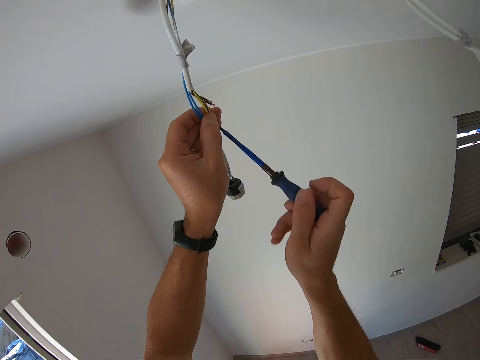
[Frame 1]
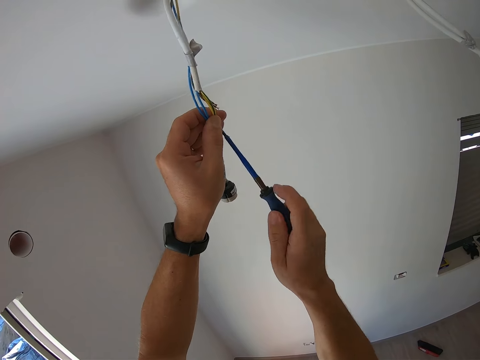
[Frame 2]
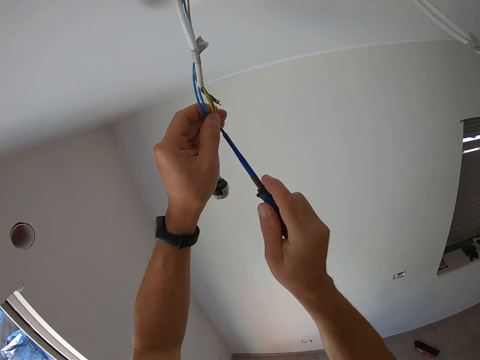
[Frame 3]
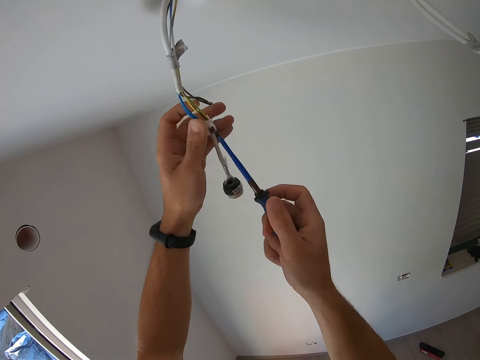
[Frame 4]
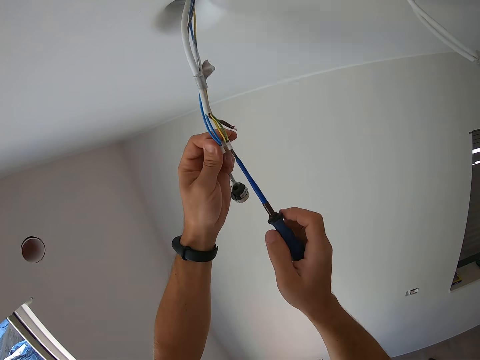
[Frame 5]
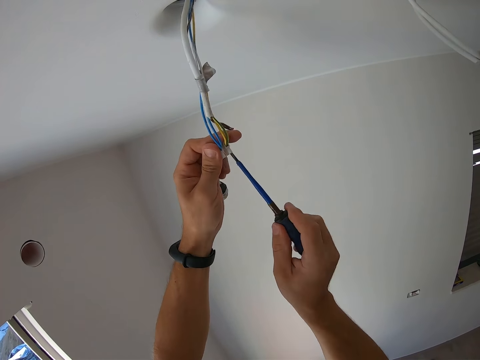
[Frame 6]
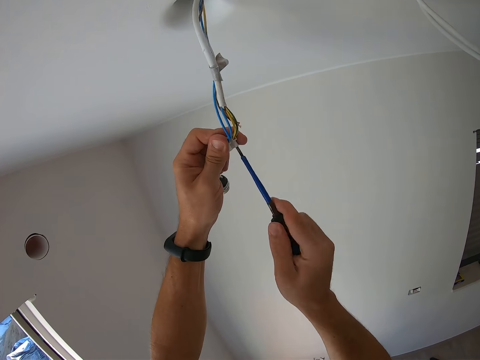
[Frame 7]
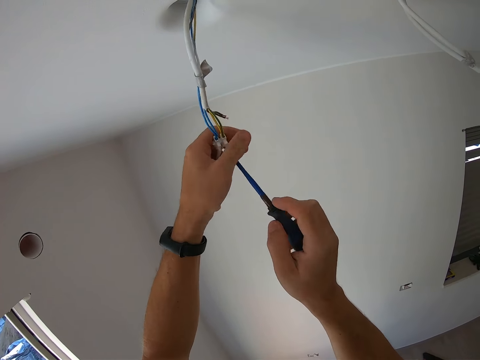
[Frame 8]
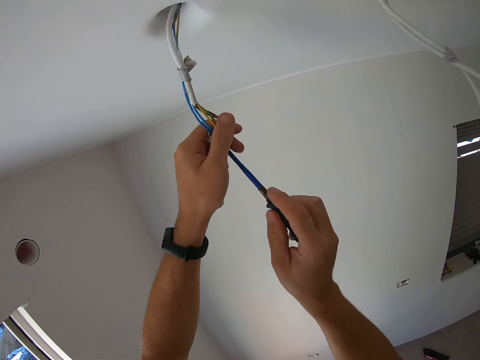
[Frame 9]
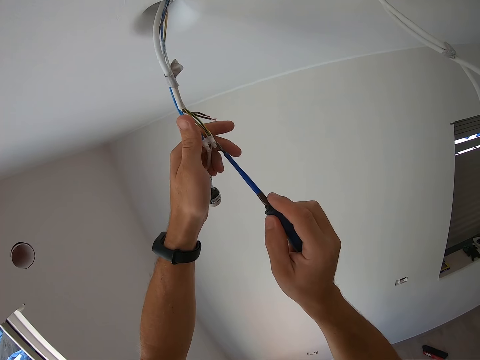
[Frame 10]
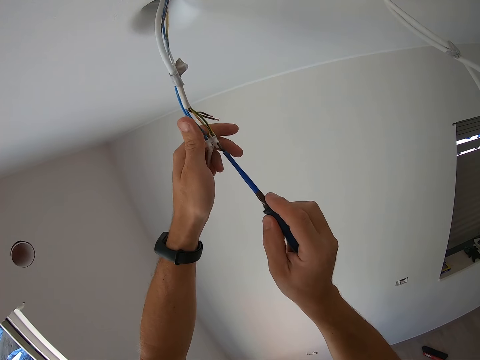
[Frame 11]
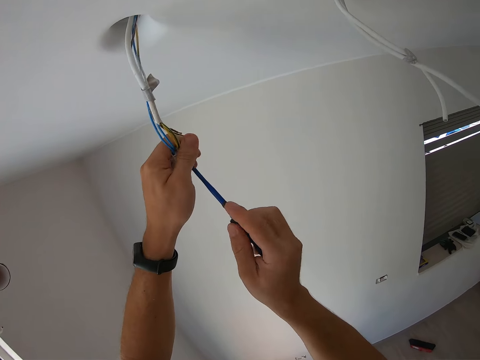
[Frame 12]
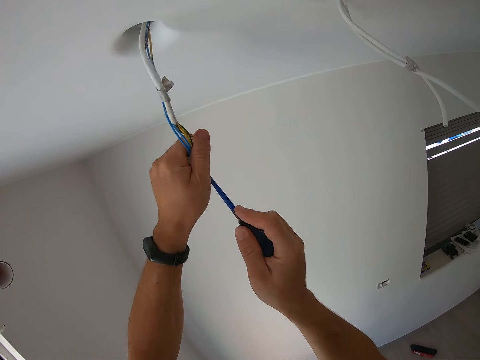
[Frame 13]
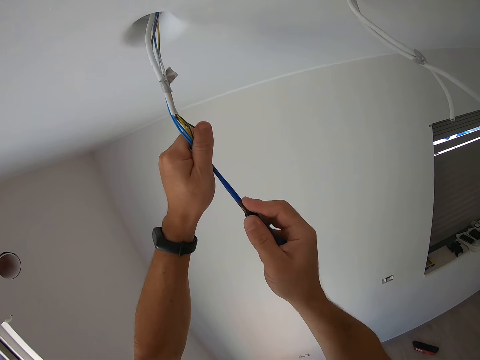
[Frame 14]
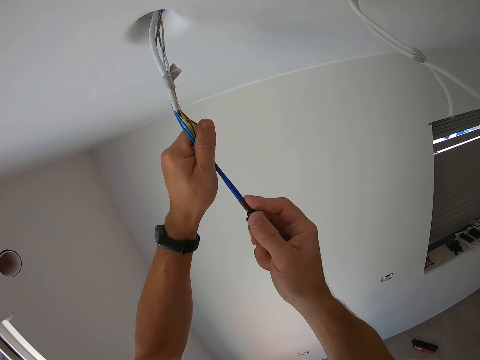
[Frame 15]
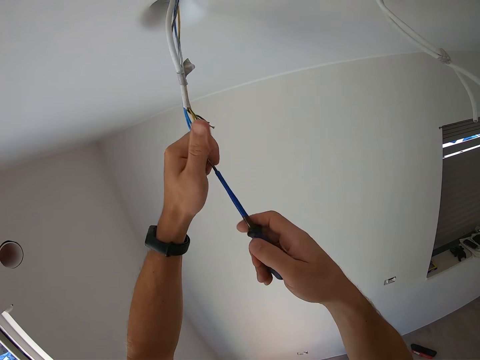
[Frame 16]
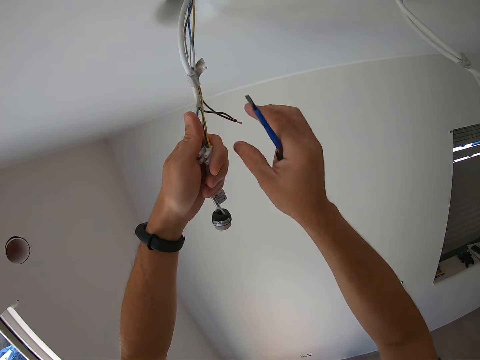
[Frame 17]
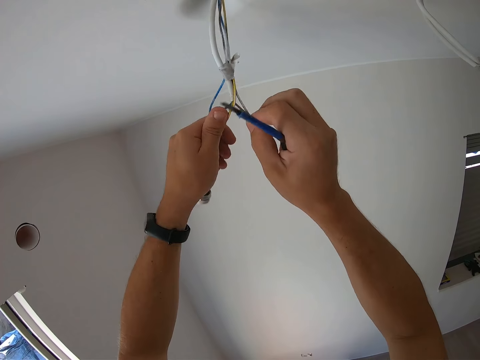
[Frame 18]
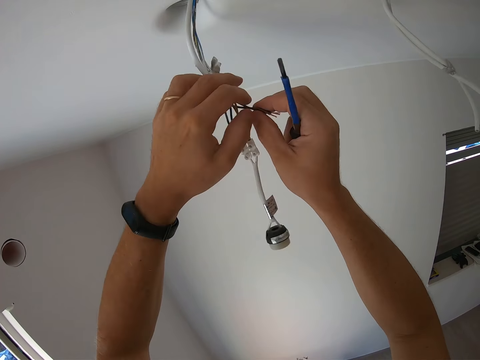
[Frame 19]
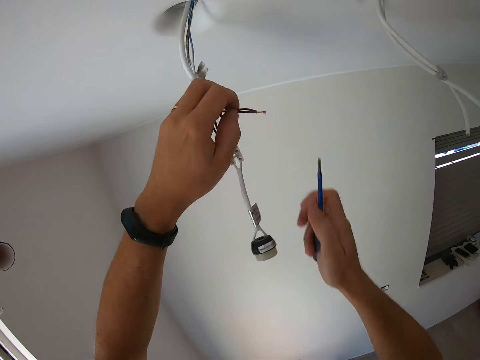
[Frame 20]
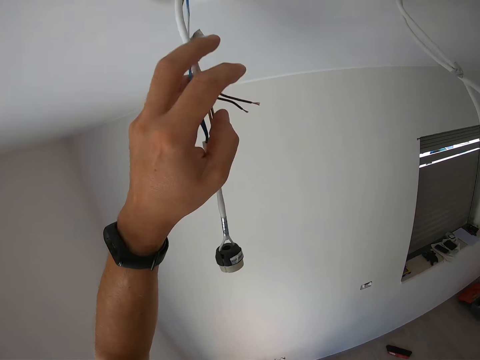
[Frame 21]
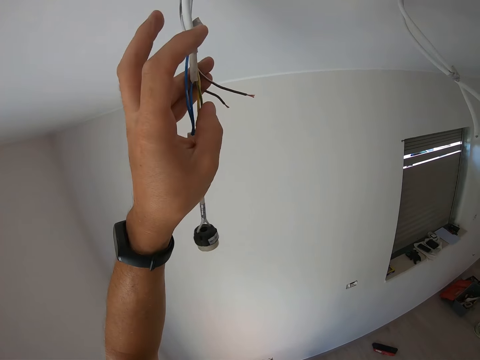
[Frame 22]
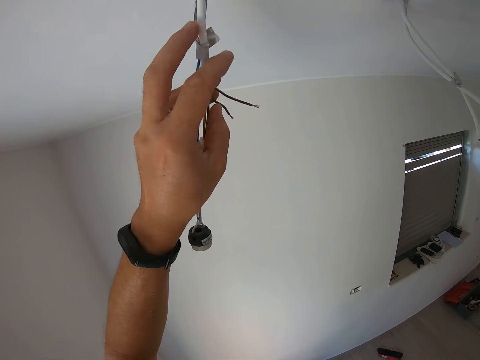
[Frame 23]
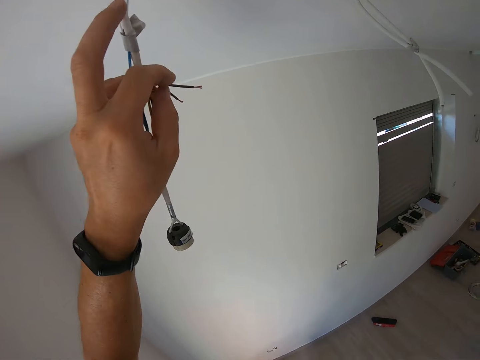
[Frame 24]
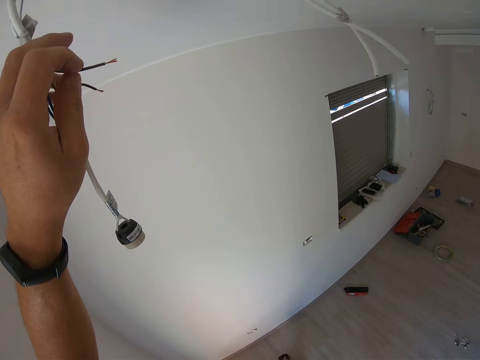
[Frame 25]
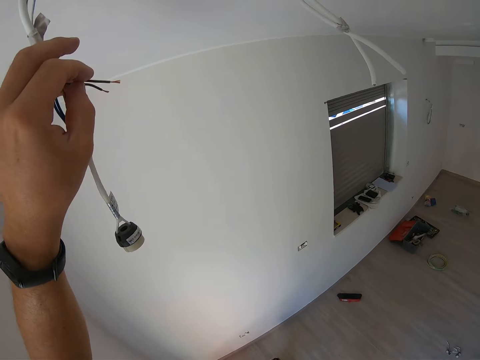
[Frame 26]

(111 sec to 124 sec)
The camera wearer holds the remaining wires. They put the screwdriver down. They pick up the pliers from the pocket.

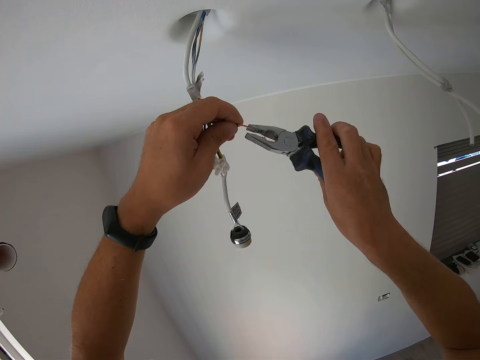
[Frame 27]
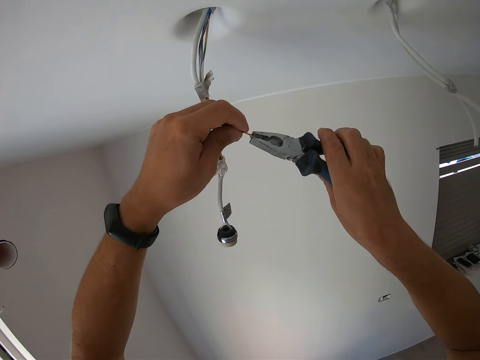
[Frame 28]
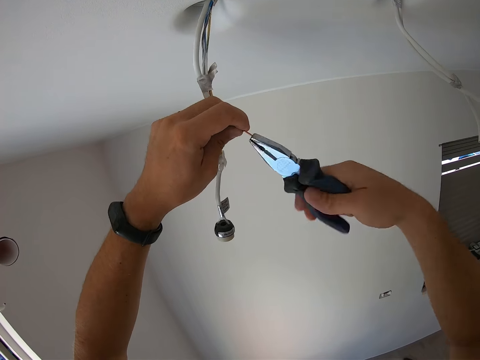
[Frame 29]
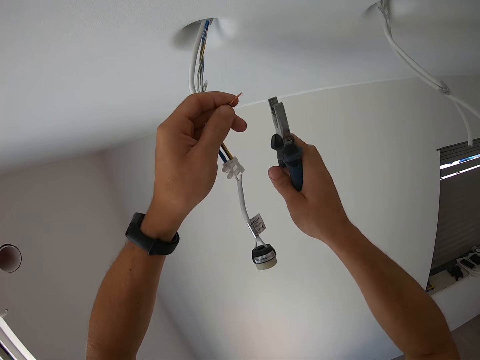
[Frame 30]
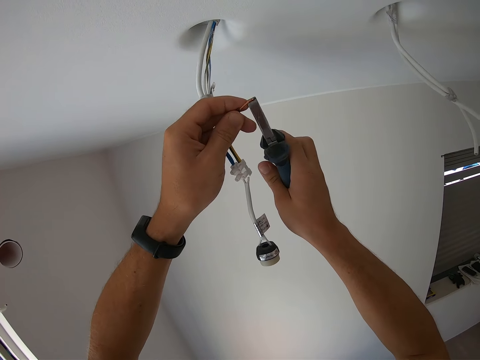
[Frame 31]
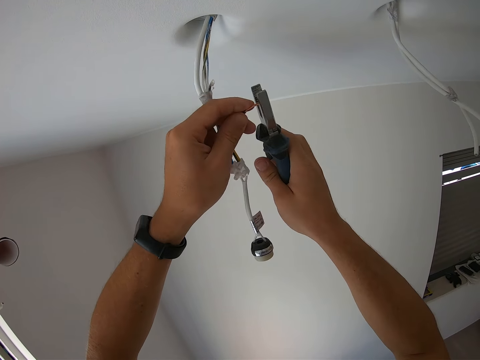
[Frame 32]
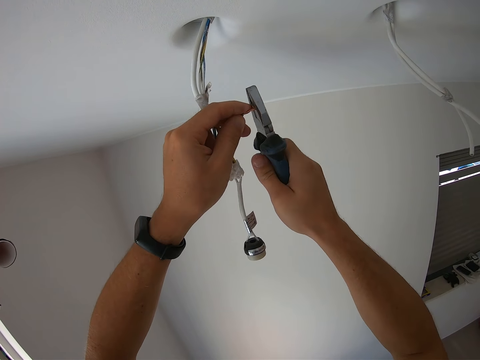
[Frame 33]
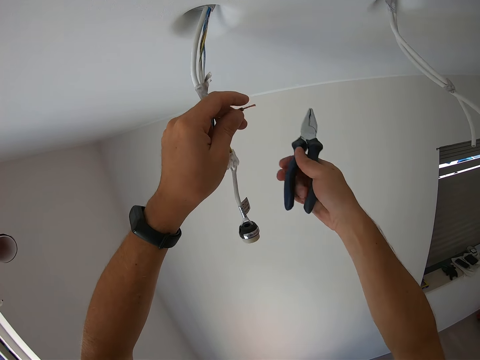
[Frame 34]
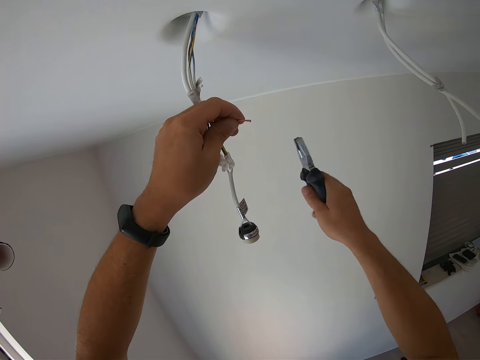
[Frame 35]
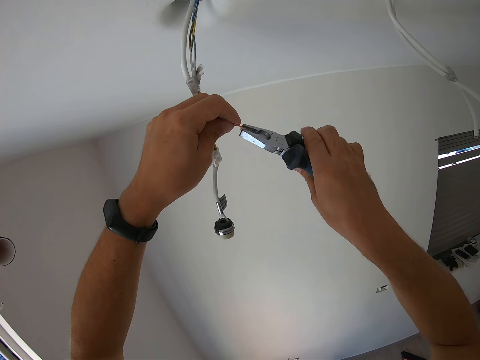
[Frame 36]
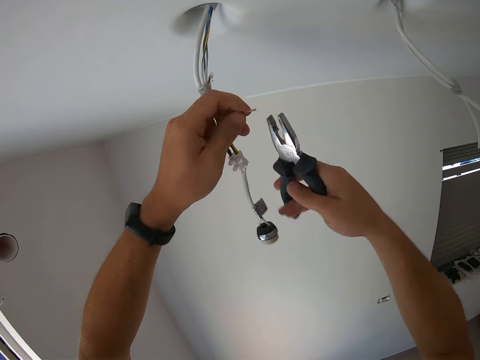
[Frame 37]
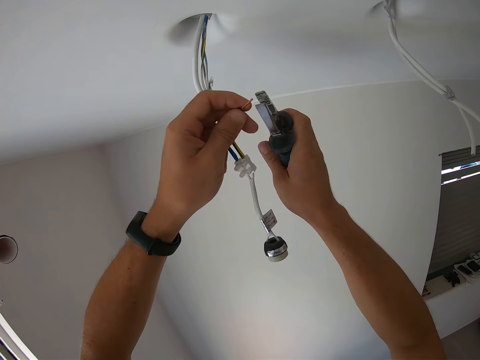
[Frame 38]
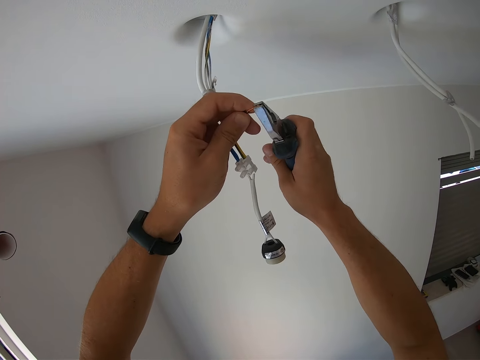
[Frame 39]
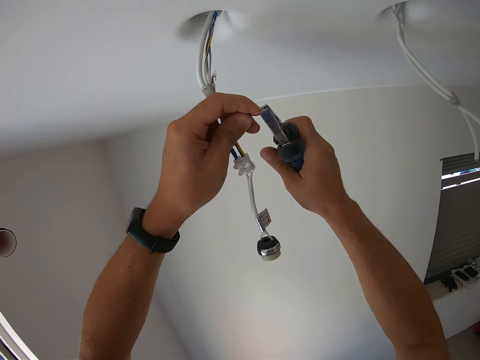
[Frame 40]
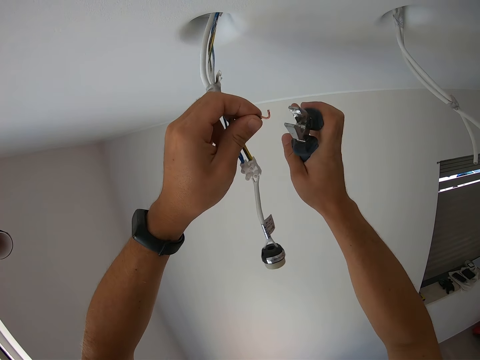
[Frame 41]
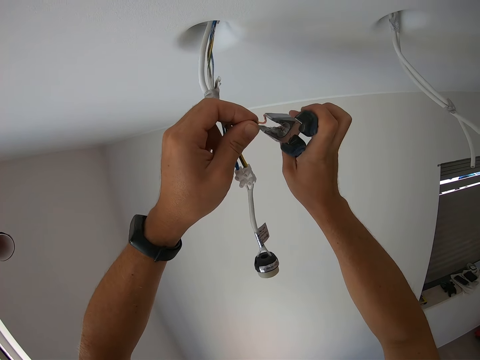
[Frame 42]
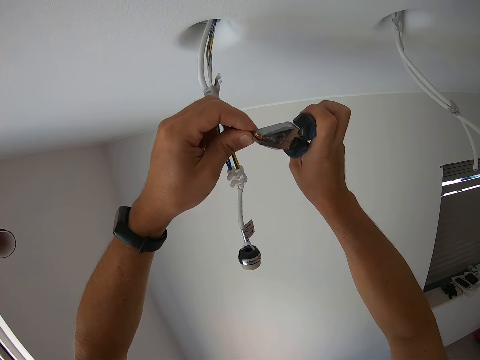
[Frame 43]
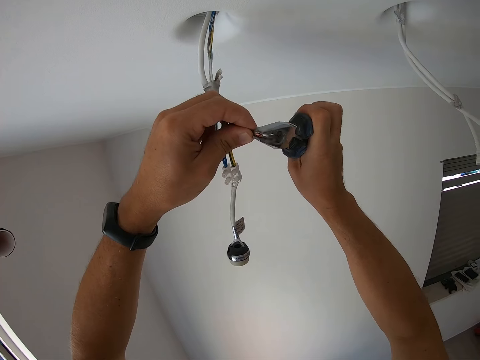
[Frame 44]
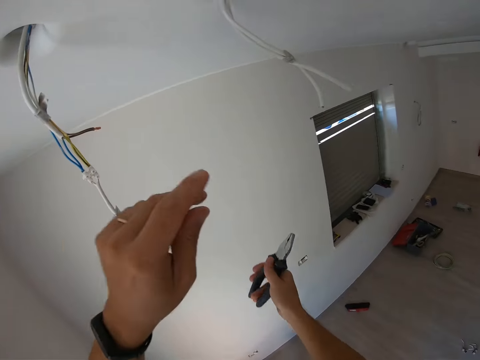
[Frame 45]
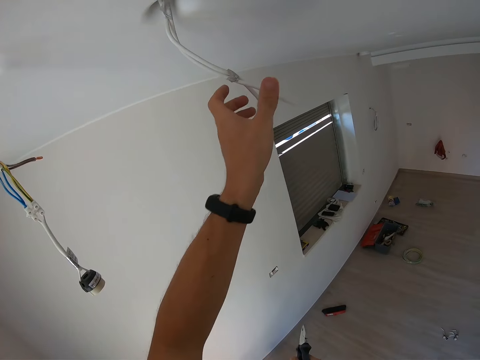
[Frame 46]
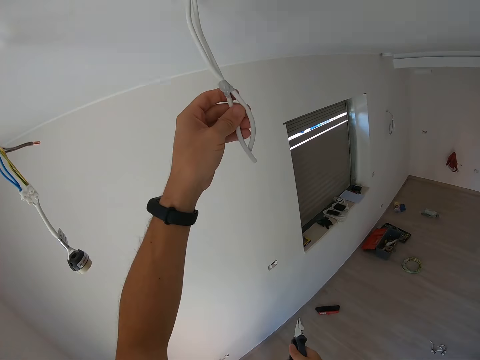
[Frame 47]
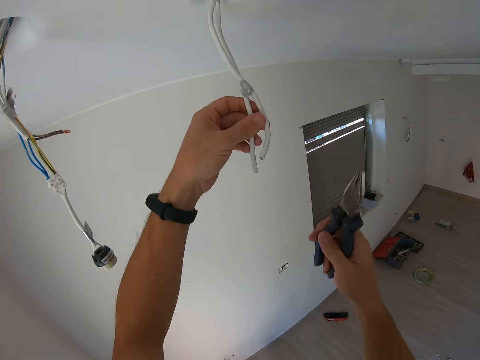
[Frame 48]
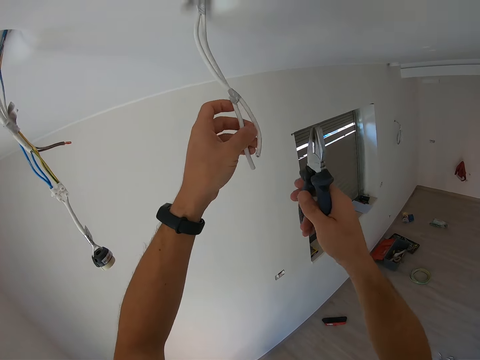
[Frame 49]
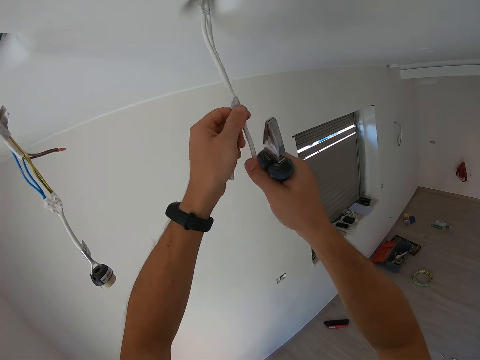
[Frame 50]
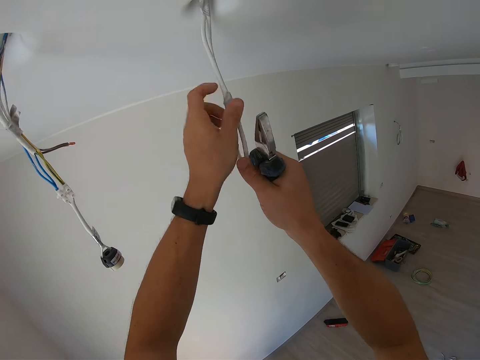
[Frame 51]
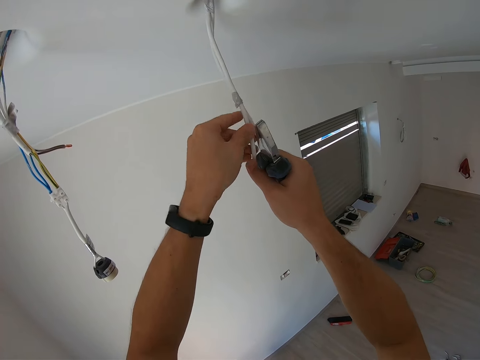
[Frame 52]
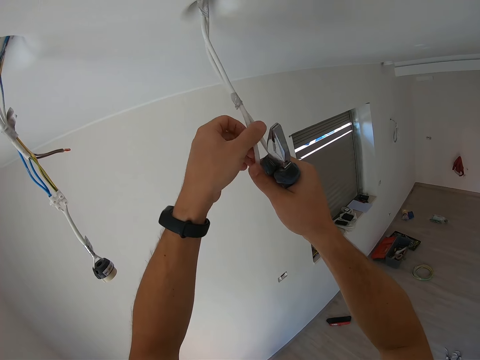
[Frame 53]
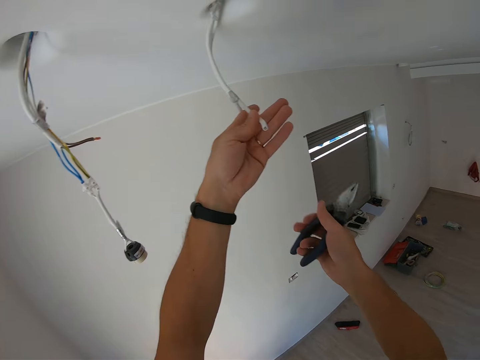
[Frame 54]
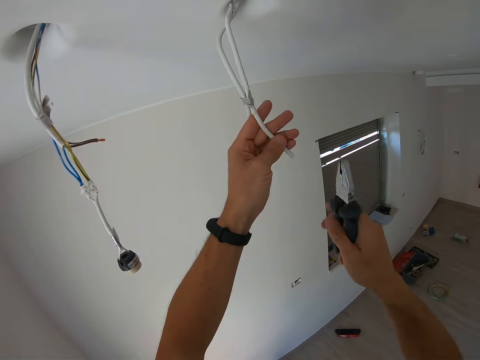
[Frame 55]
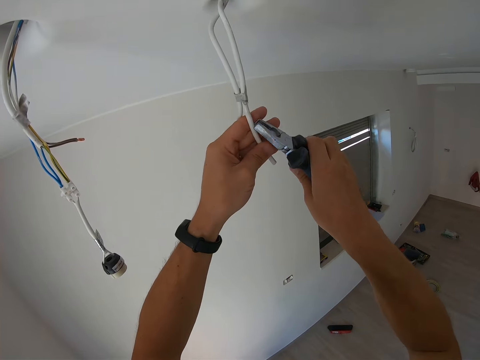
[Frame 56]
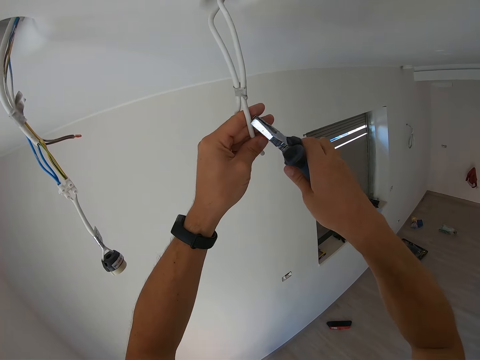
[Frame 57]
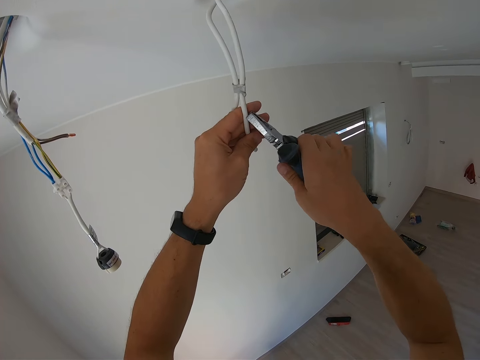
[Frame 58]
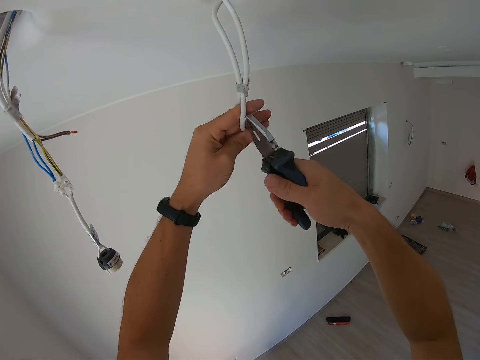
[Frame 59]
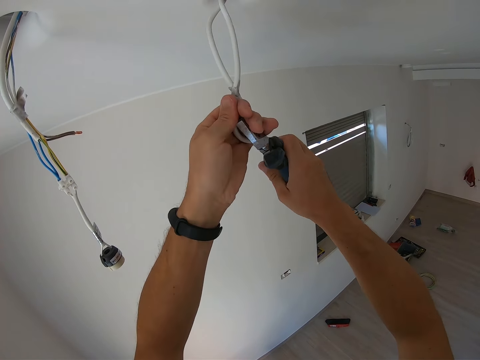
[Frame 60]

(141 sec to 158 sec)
The camera wearer cuts the wire with the pliers. They bend the wire with the pliers. They twist the wire with the pliers. They take the wire. They hold the next wire. They peel the wire with the pliers. They cut the wire with the pliers.
